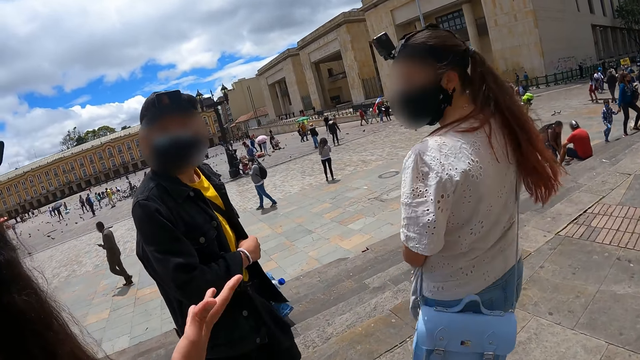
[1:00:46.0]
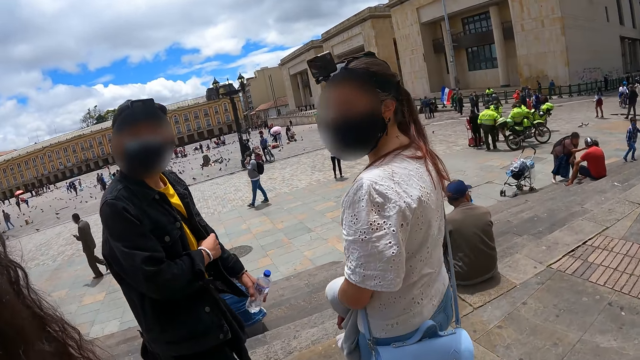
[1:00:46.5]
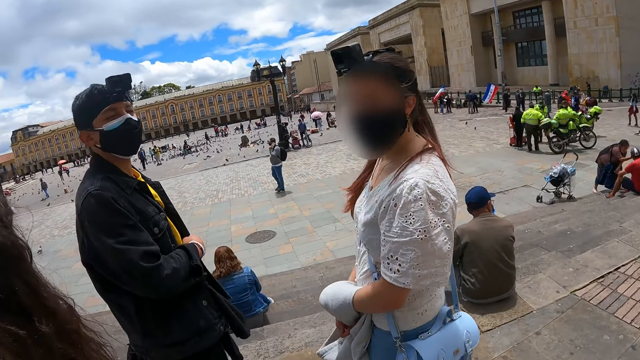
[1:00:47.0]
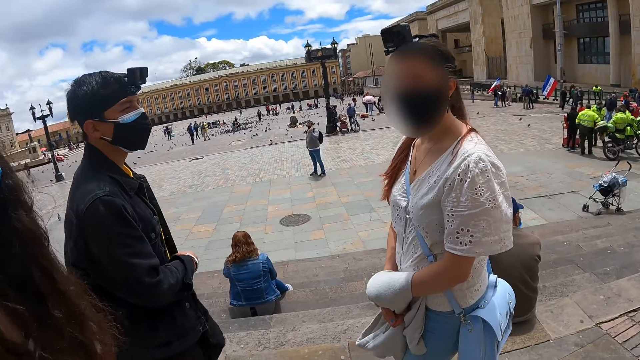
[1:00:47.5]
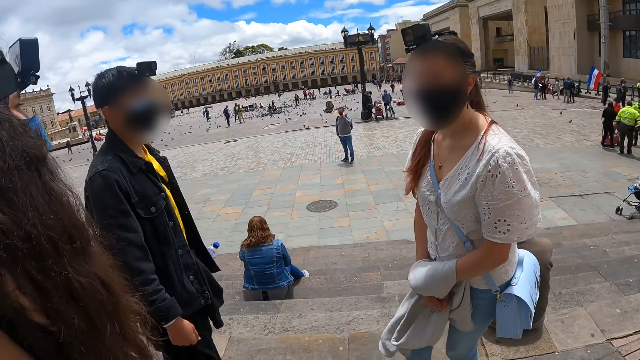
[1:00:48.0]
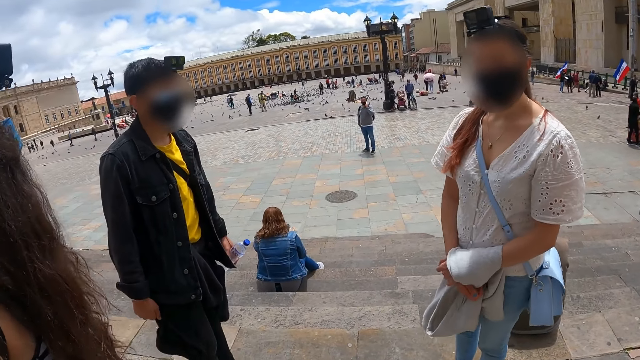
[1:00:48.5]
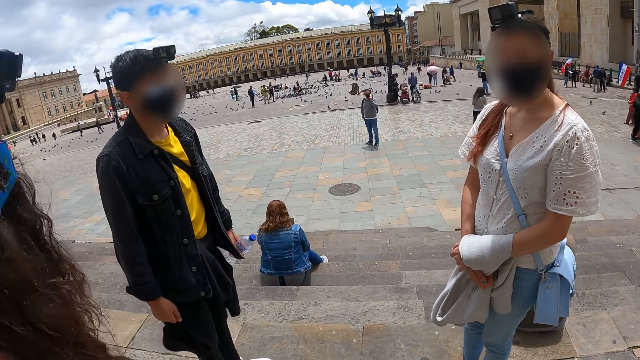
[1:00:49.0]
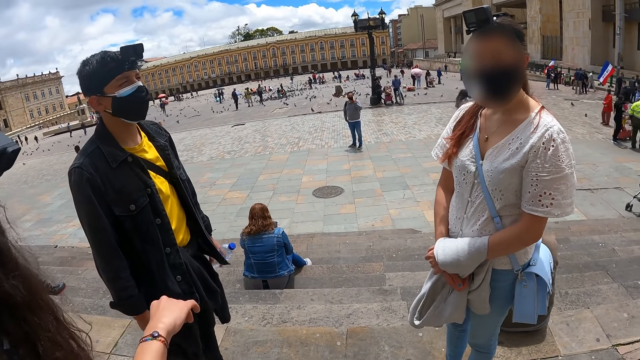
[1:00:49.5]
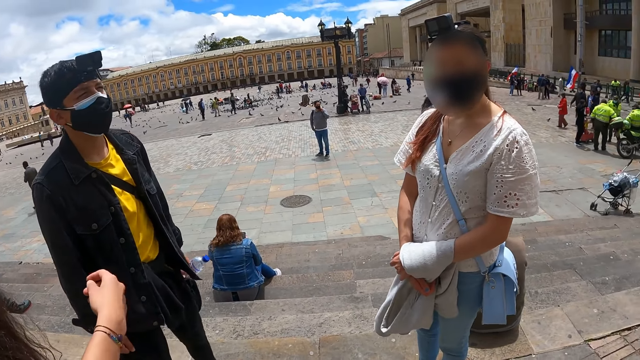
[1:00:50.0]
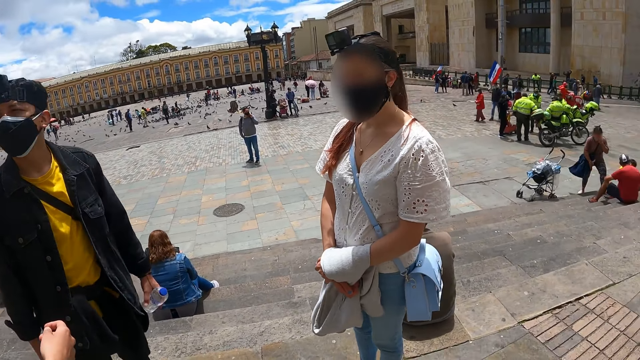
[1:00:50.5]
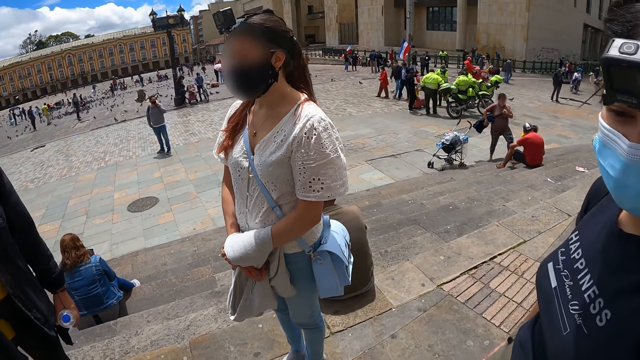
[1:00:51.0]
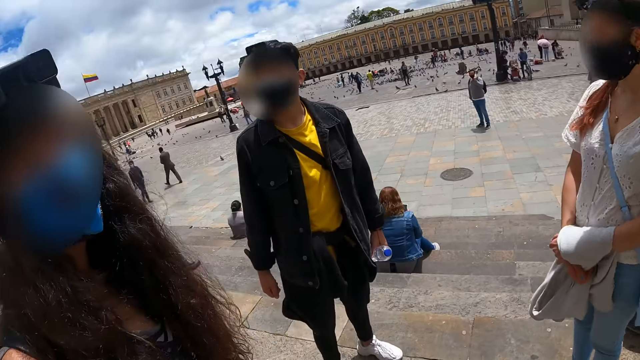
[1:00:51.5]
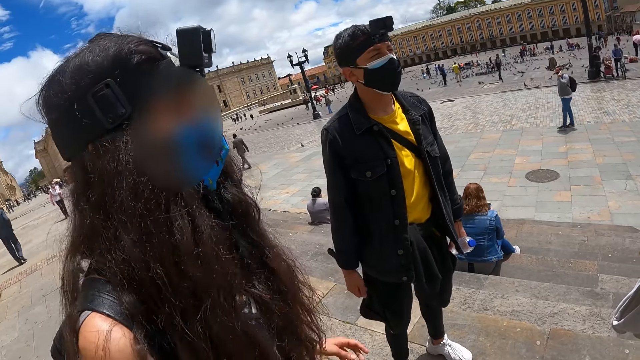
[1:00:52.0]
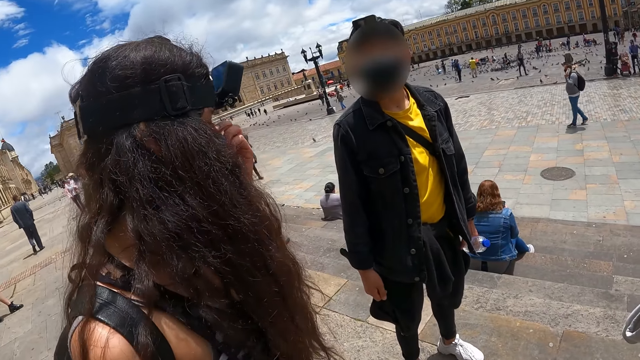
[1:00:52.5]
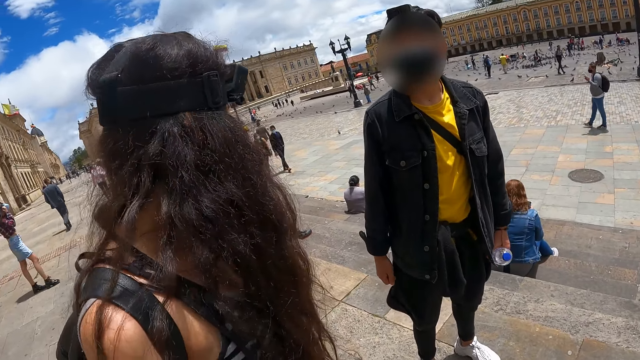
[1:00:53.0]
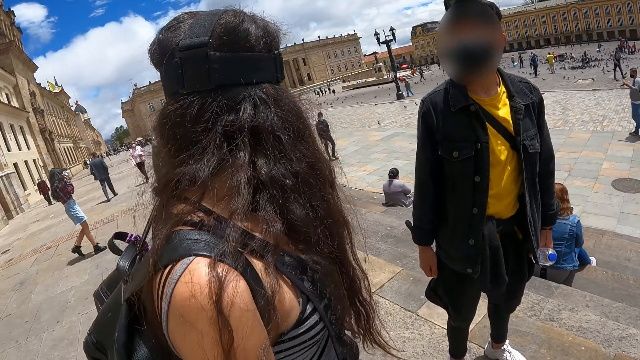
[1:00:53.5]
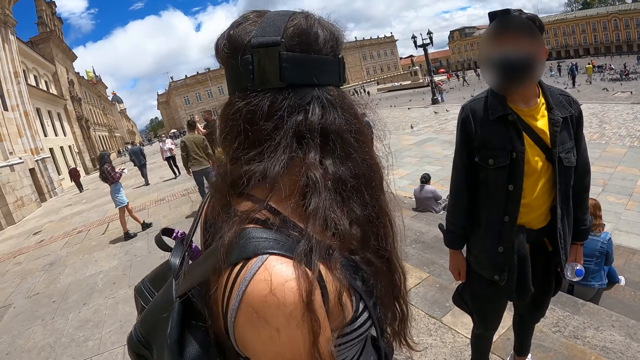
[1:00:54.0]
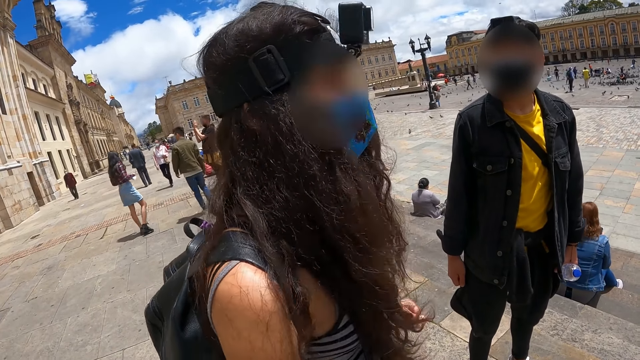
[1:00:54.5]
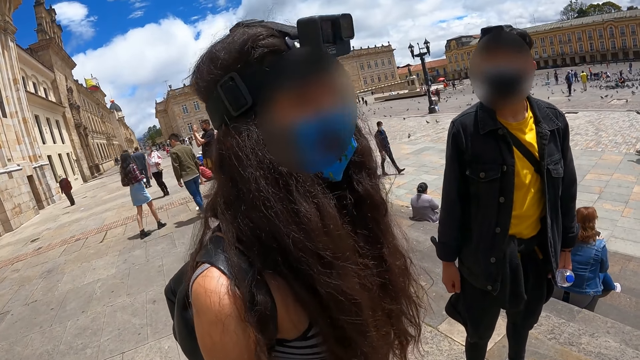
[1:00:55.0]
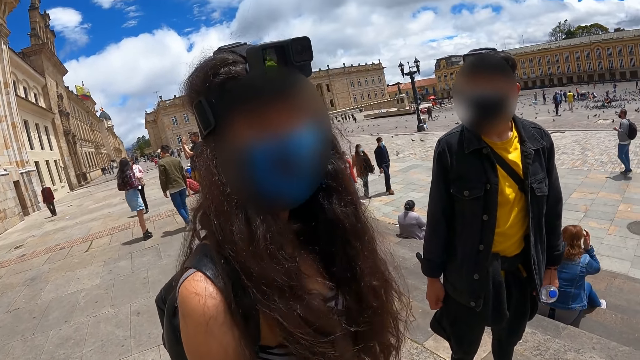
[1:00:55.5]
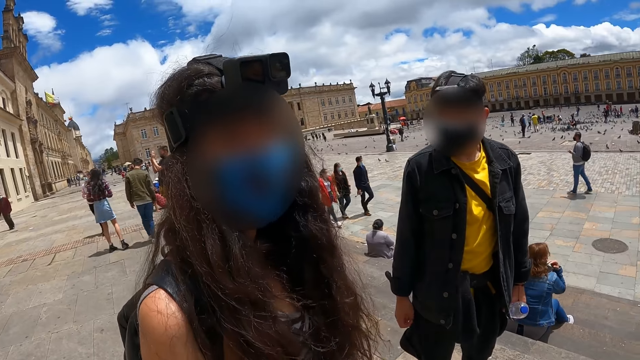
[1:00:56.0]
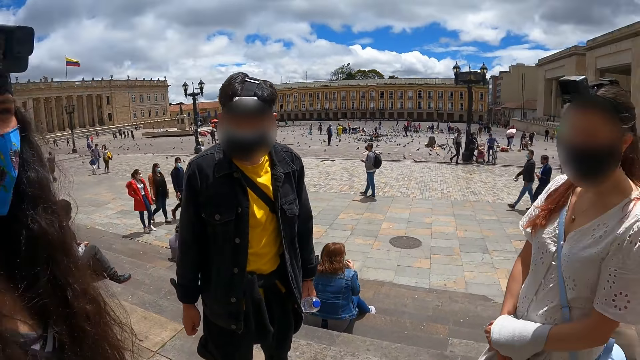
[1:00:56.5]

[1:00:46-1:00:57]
The camera wearer converses with a man. They look around the compound. They look at a woman.

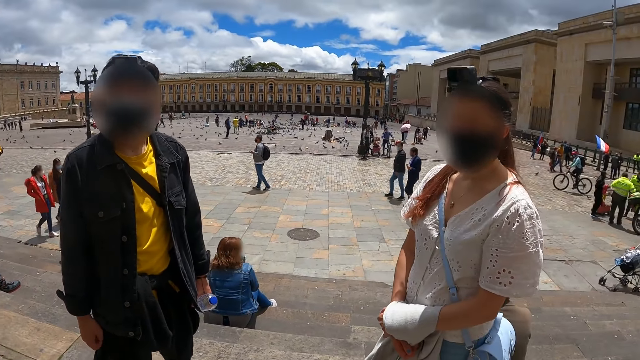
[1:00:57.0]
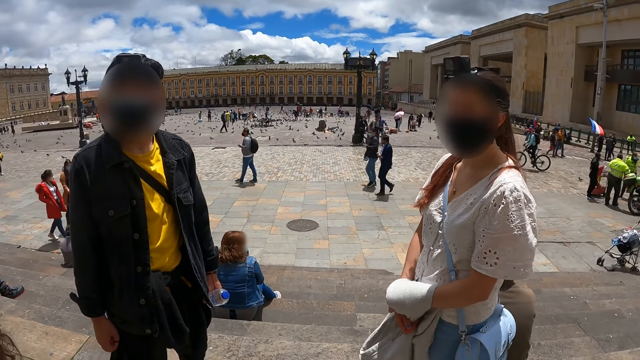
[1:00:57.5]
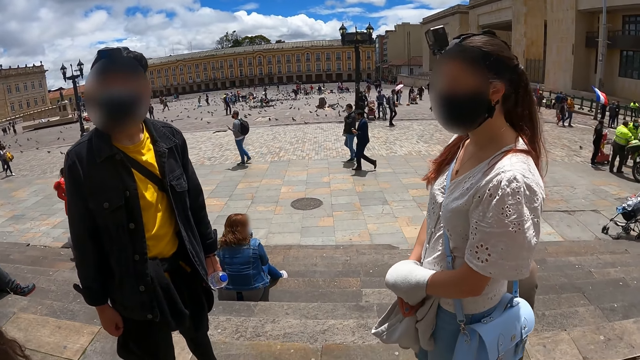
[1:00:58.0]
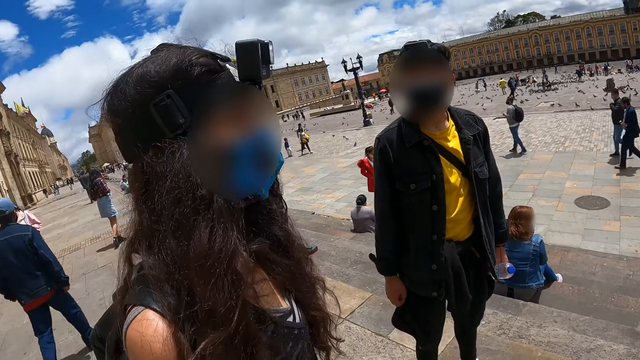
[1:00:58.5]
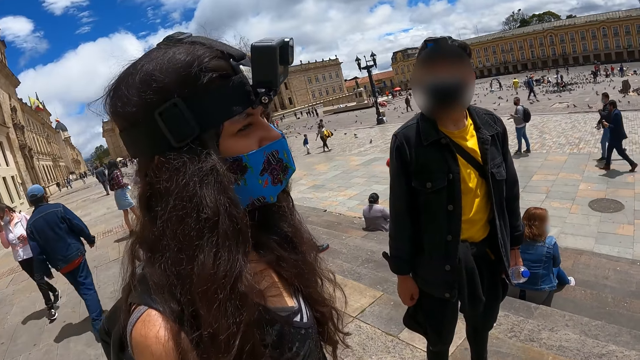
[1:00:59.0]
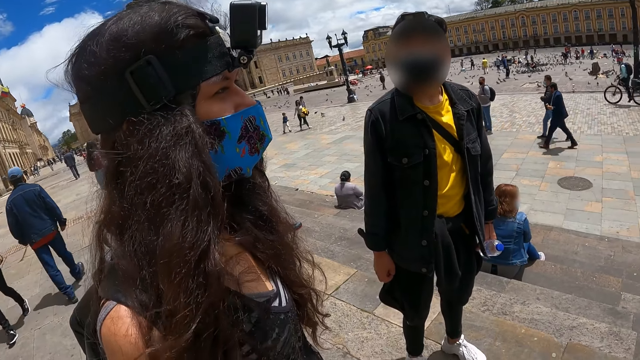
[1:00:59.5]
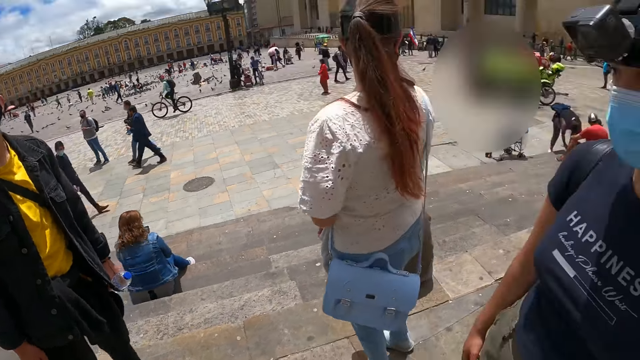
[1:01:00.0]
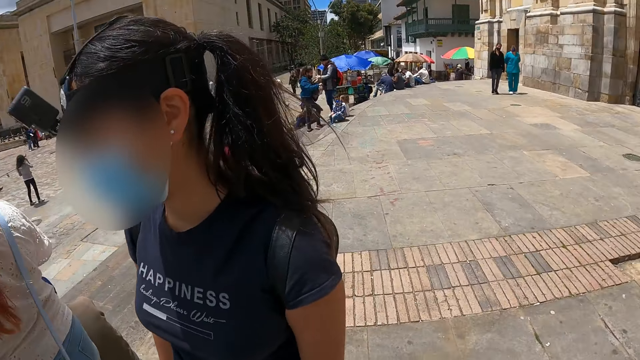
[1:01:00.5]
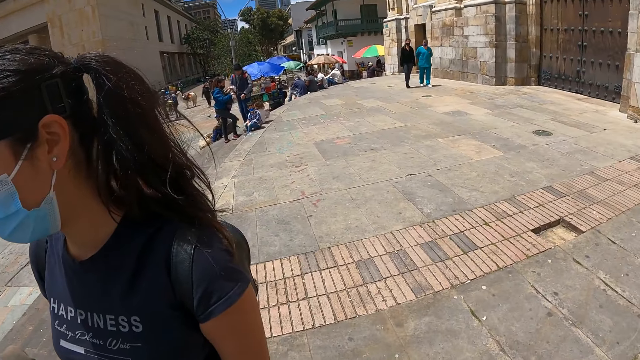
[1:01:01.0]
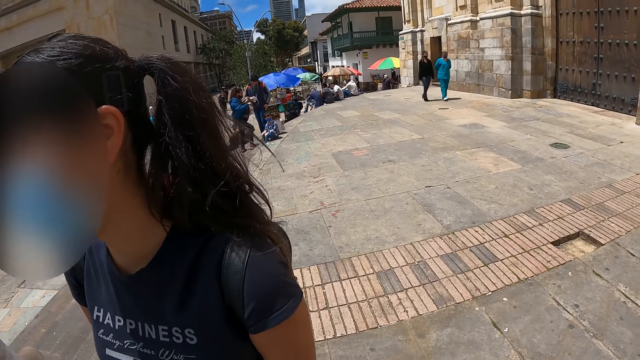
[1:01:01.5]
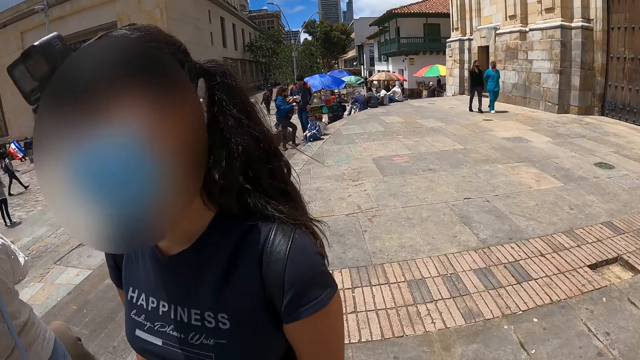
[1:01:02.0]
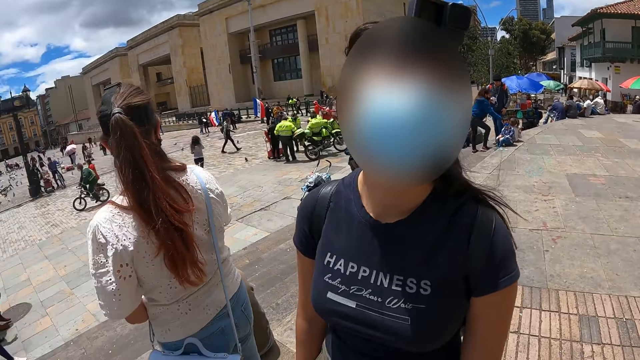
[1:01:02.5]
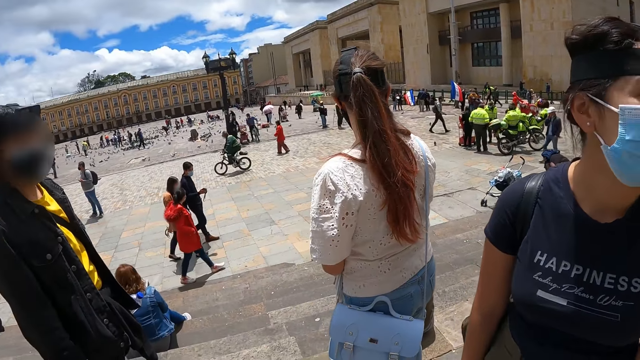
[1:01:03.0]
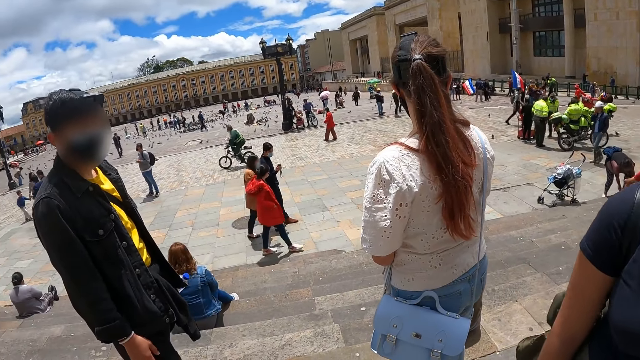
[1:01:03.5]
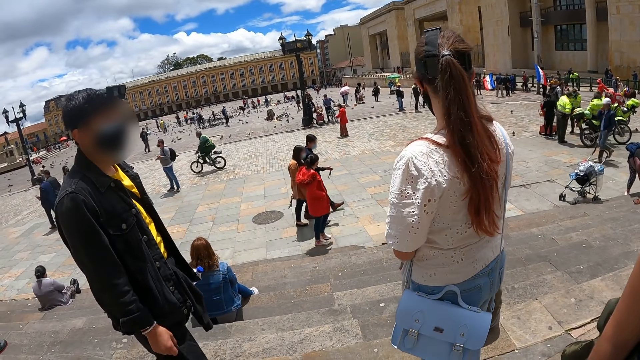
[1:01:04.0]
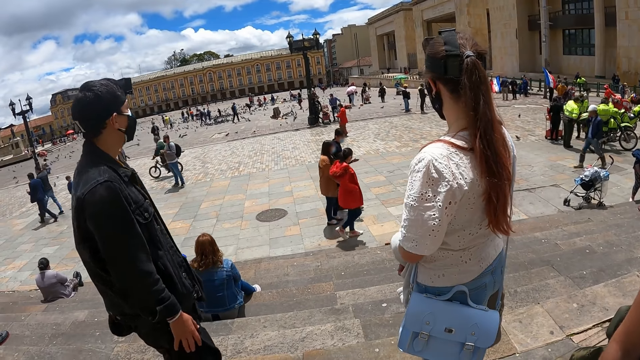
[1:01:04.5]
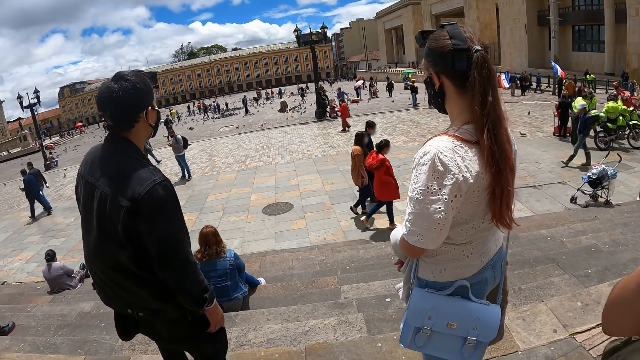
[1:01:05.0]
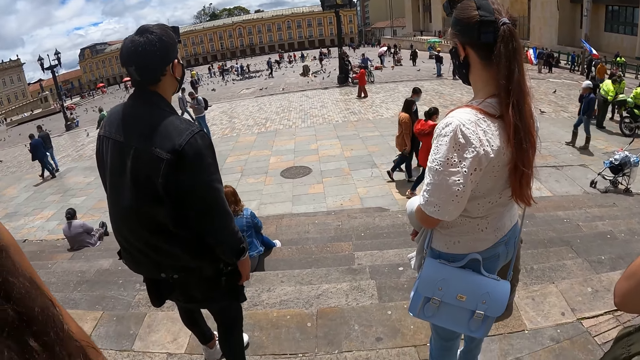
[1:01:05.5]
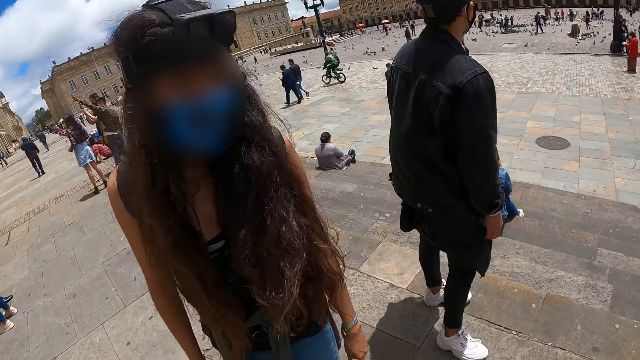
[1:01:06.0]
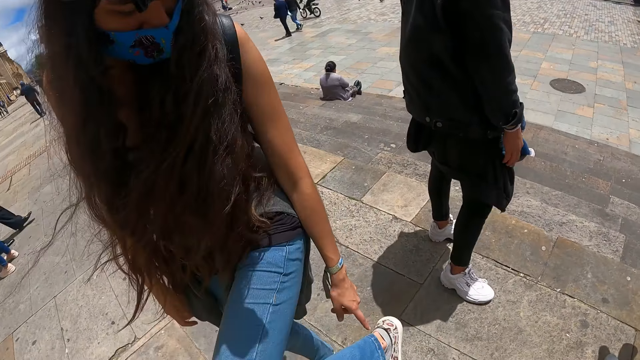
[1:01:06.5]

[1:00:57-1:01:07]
The camera wearer looks around the compound. They look at a woman. They look around the compound.
